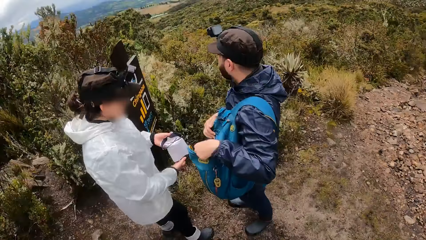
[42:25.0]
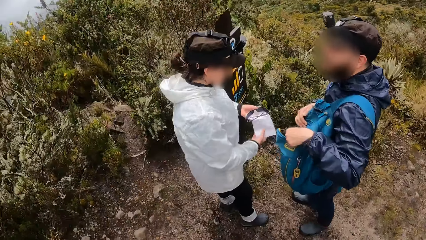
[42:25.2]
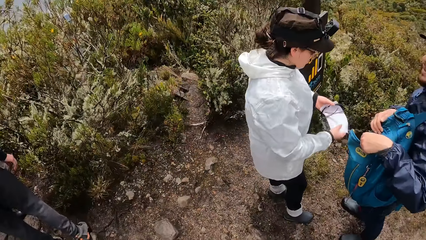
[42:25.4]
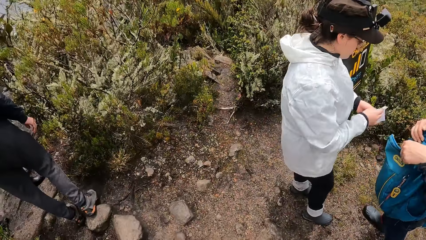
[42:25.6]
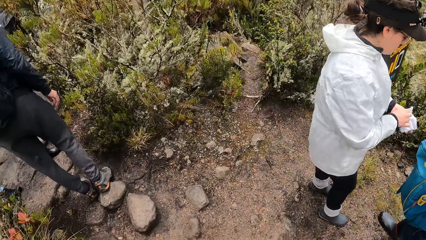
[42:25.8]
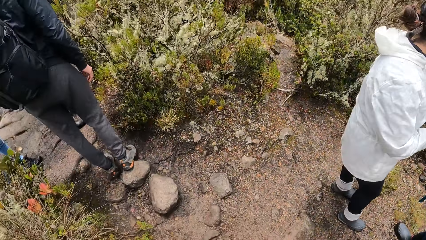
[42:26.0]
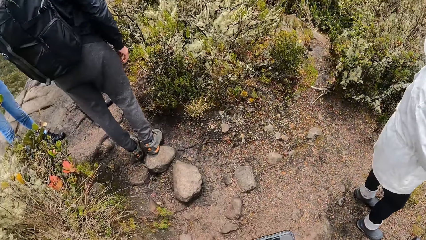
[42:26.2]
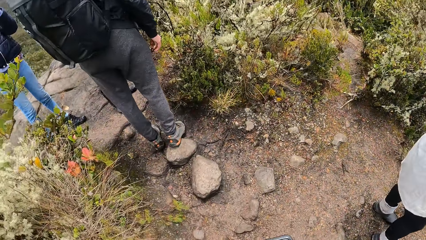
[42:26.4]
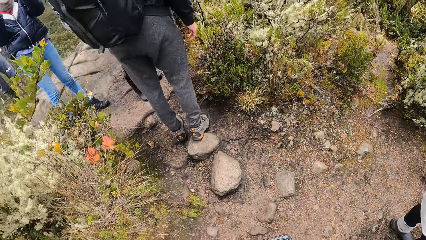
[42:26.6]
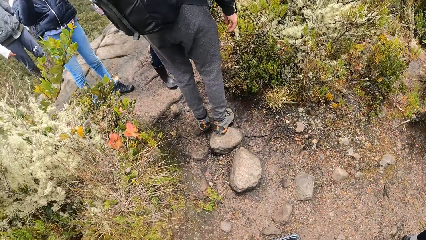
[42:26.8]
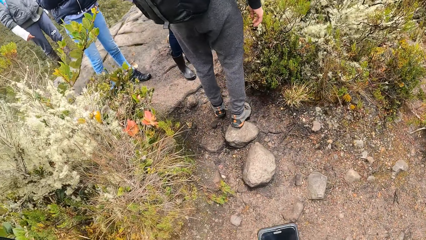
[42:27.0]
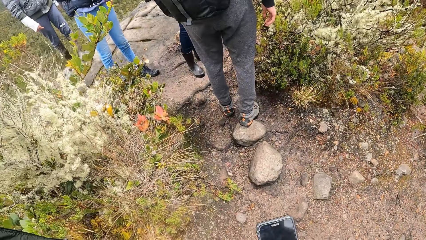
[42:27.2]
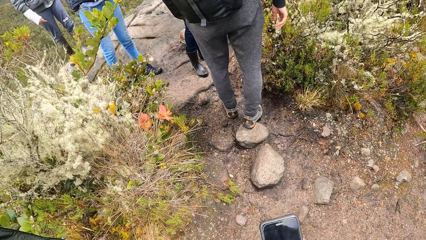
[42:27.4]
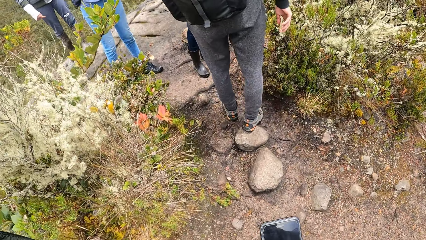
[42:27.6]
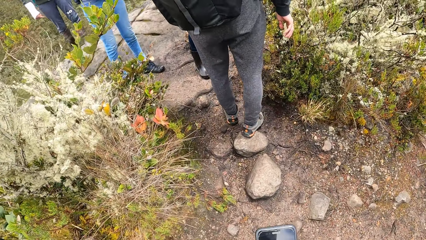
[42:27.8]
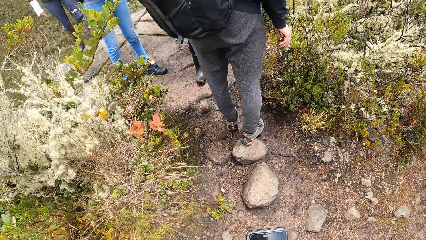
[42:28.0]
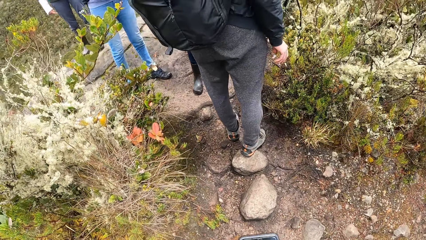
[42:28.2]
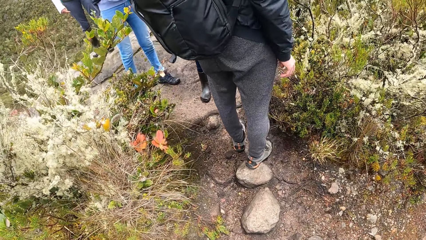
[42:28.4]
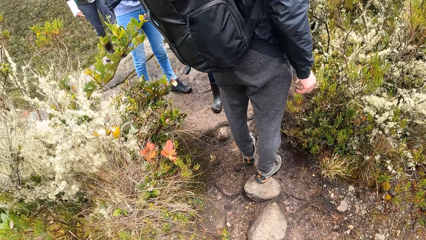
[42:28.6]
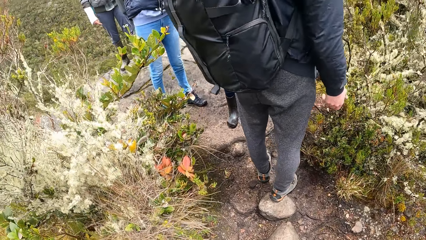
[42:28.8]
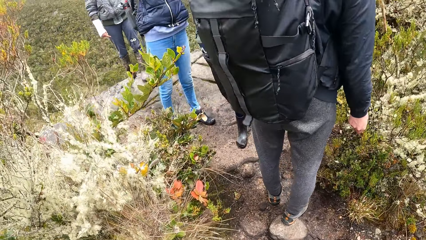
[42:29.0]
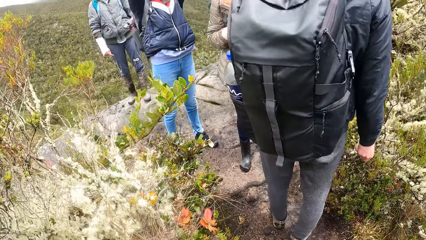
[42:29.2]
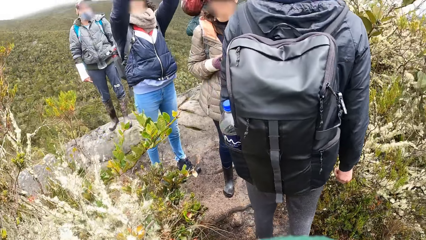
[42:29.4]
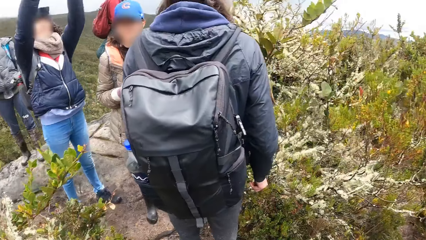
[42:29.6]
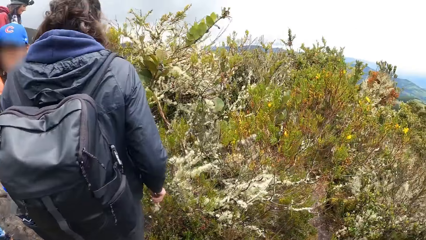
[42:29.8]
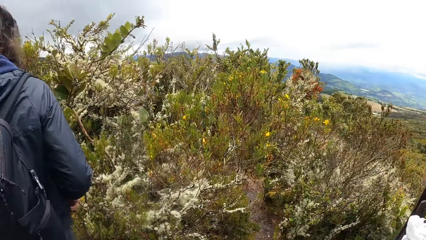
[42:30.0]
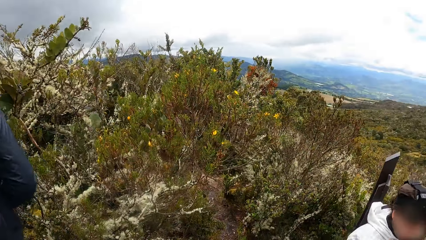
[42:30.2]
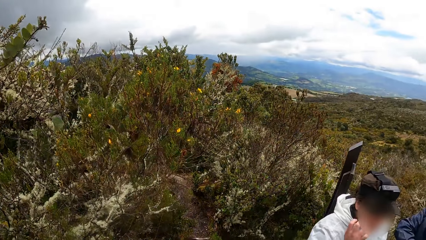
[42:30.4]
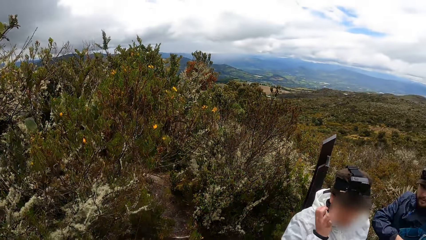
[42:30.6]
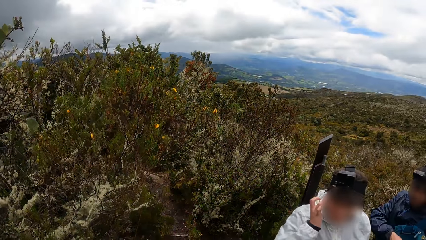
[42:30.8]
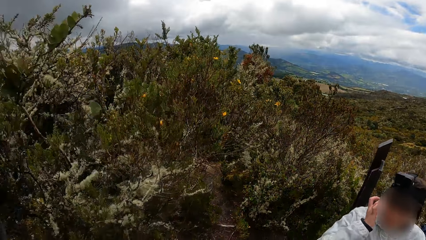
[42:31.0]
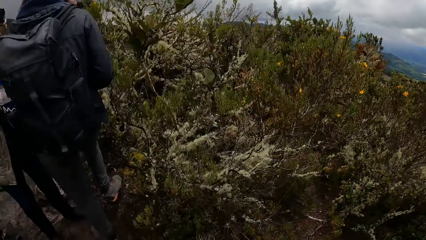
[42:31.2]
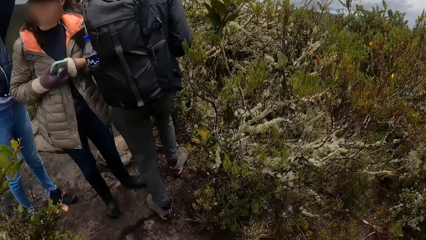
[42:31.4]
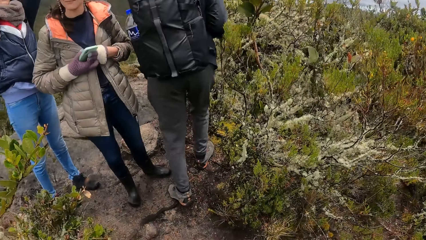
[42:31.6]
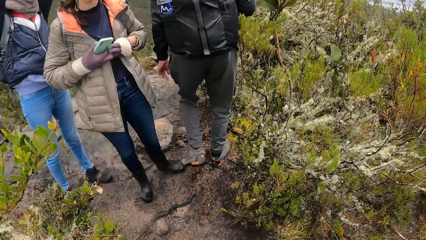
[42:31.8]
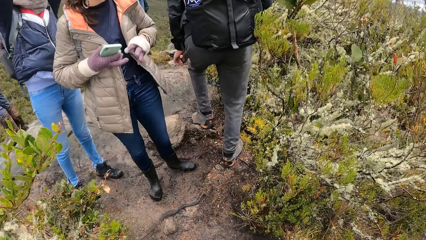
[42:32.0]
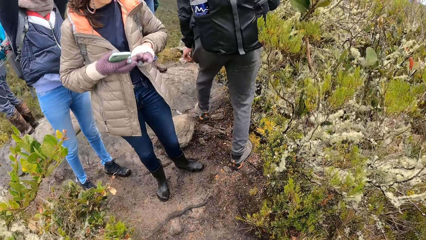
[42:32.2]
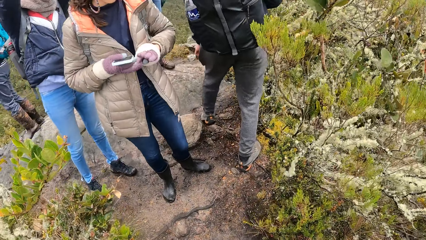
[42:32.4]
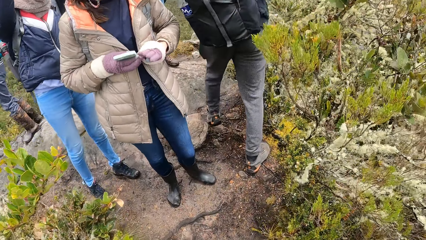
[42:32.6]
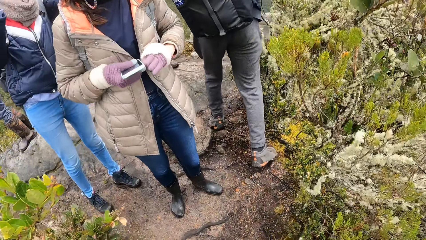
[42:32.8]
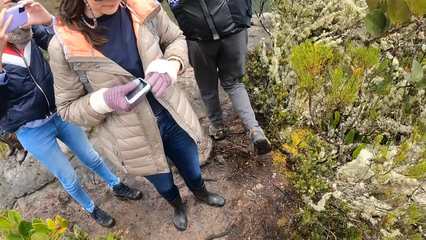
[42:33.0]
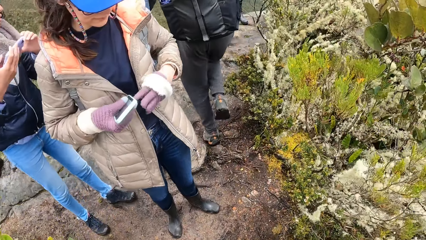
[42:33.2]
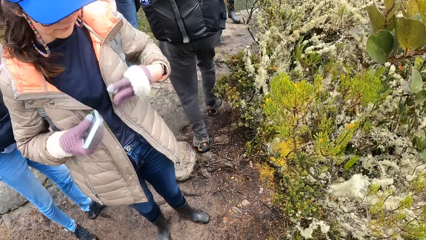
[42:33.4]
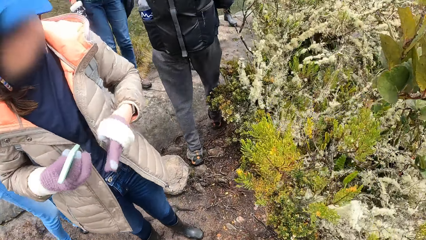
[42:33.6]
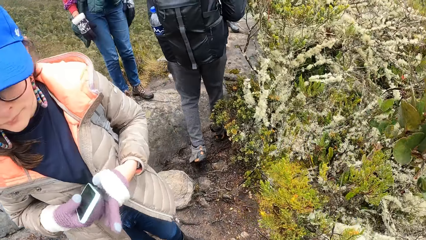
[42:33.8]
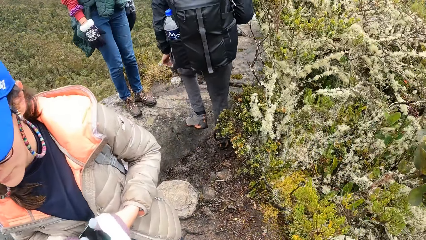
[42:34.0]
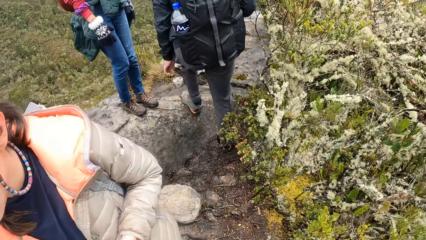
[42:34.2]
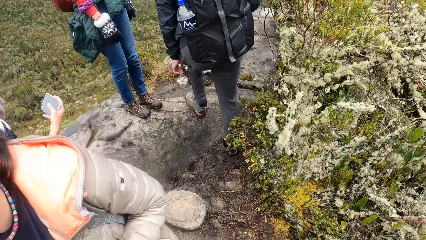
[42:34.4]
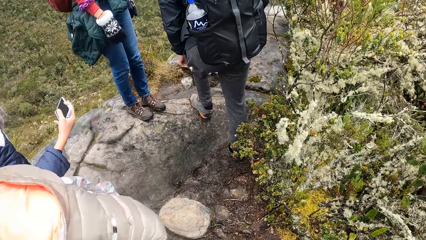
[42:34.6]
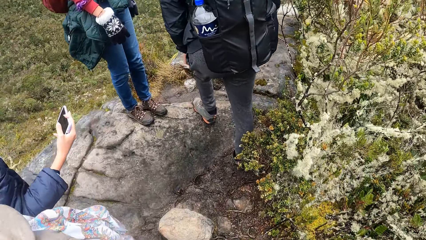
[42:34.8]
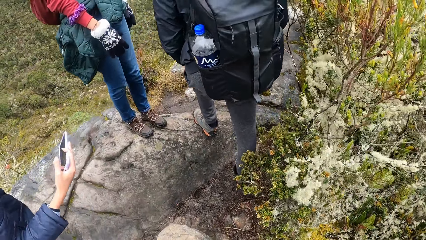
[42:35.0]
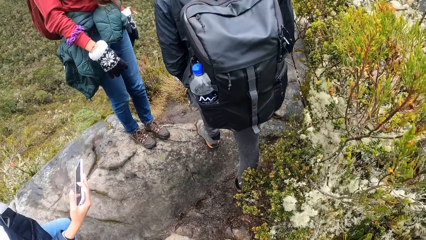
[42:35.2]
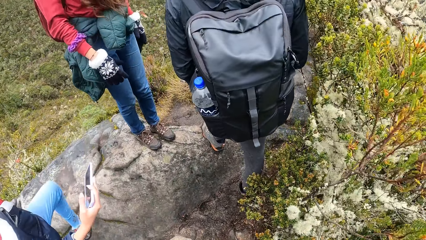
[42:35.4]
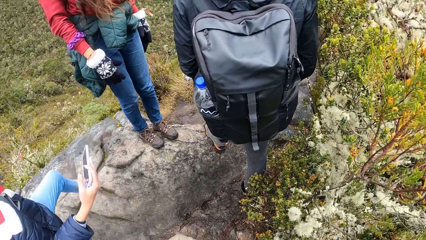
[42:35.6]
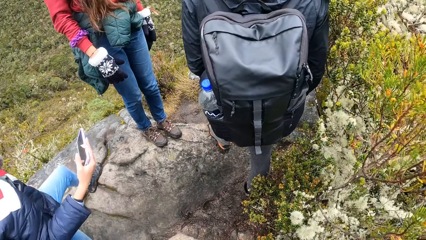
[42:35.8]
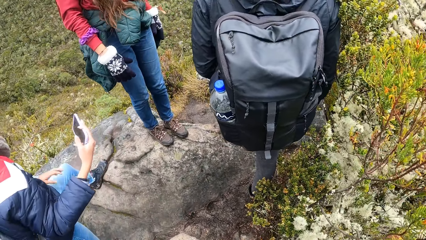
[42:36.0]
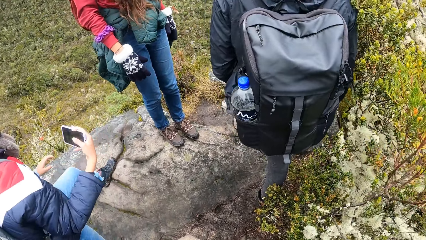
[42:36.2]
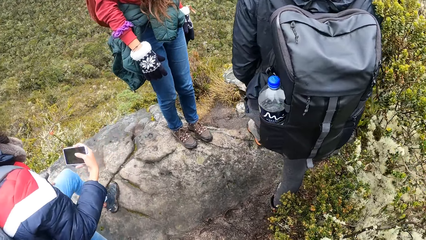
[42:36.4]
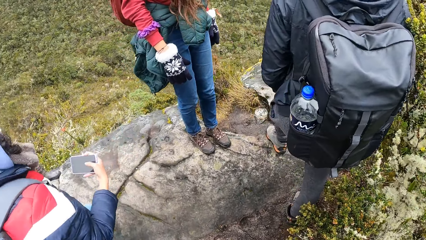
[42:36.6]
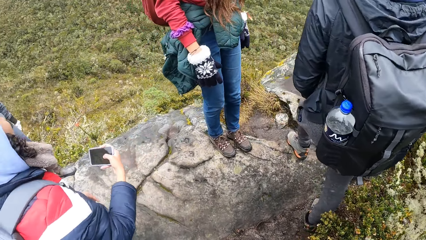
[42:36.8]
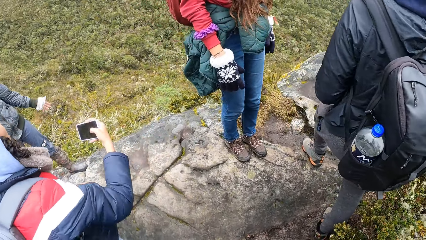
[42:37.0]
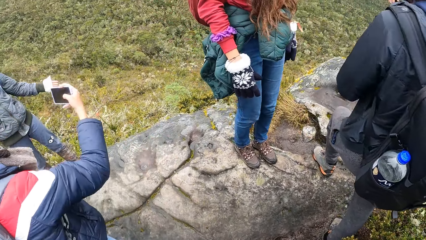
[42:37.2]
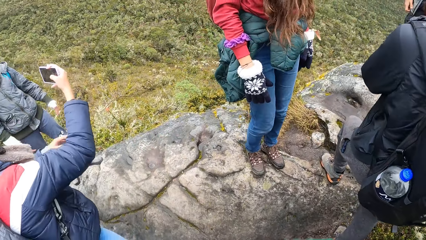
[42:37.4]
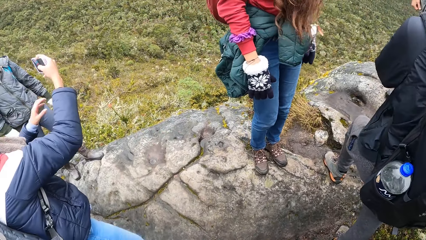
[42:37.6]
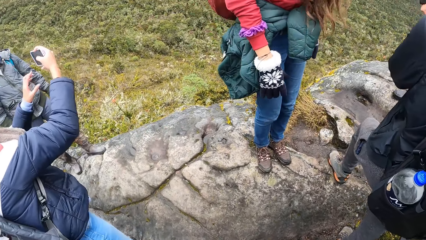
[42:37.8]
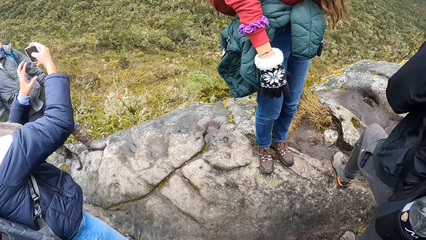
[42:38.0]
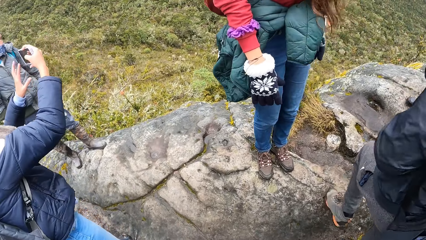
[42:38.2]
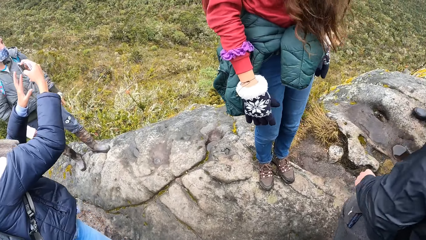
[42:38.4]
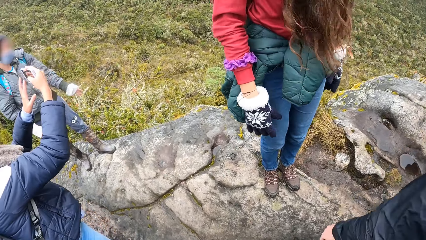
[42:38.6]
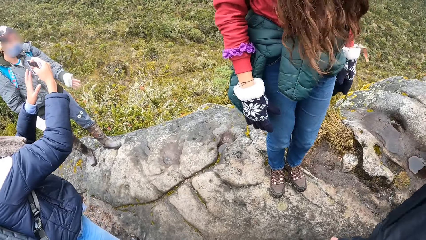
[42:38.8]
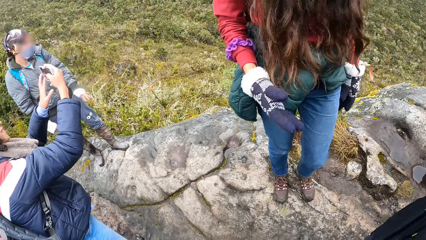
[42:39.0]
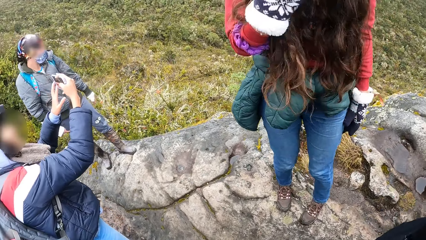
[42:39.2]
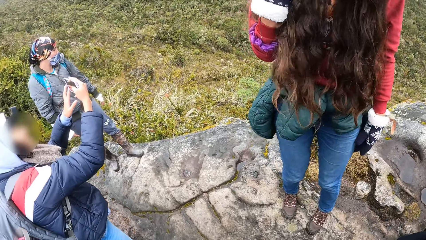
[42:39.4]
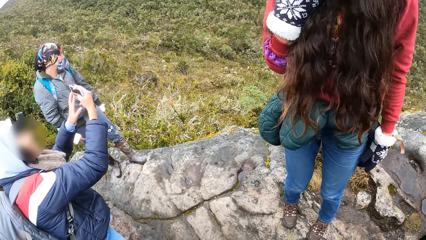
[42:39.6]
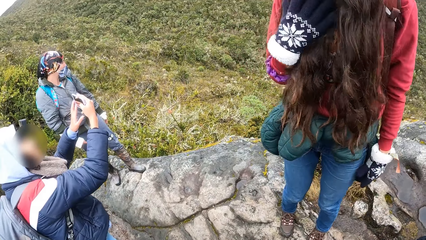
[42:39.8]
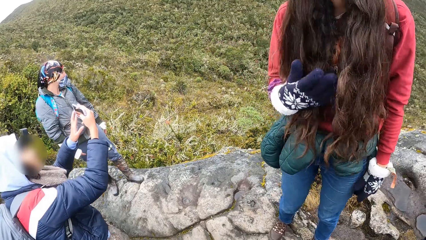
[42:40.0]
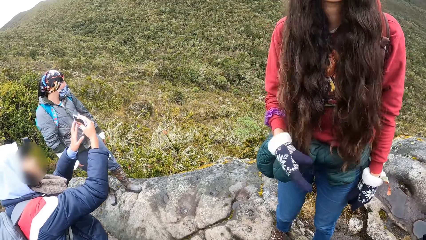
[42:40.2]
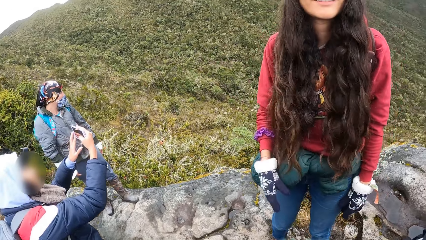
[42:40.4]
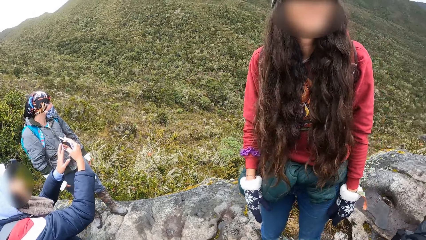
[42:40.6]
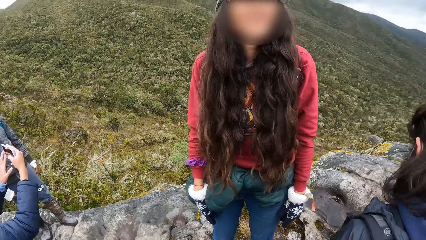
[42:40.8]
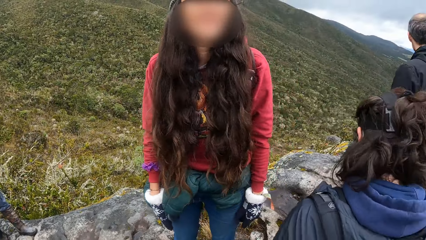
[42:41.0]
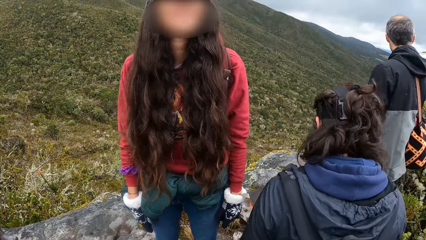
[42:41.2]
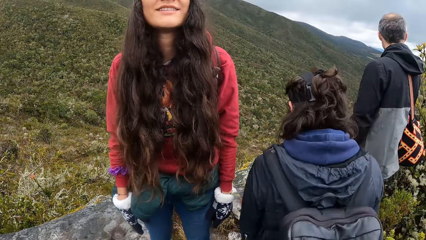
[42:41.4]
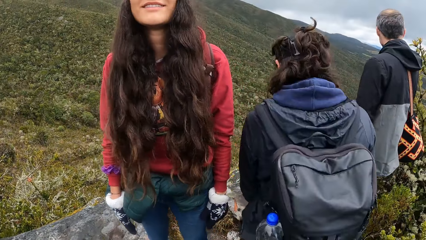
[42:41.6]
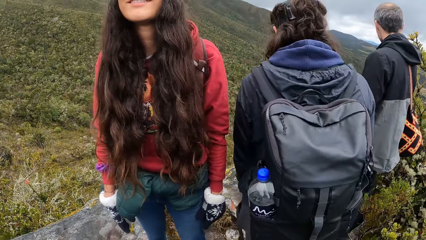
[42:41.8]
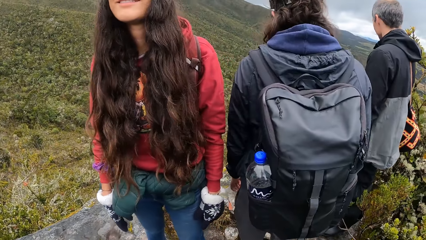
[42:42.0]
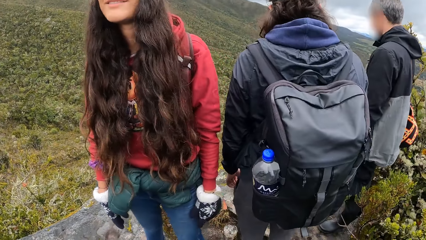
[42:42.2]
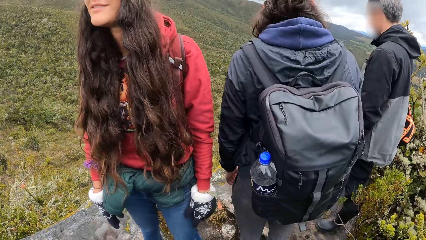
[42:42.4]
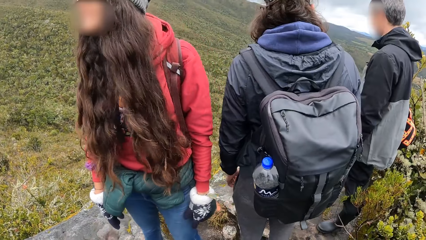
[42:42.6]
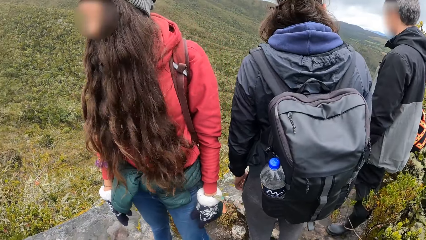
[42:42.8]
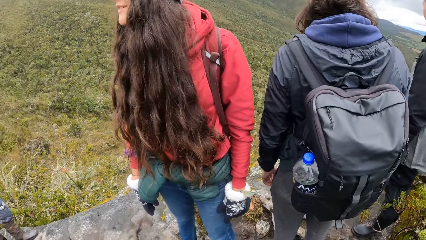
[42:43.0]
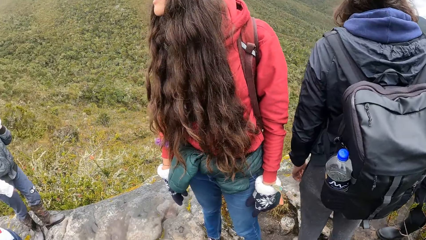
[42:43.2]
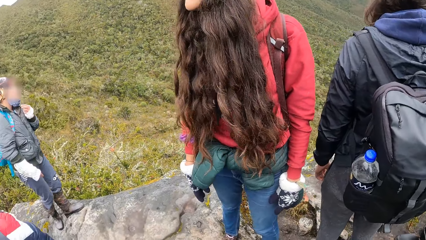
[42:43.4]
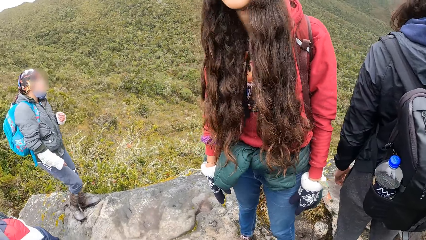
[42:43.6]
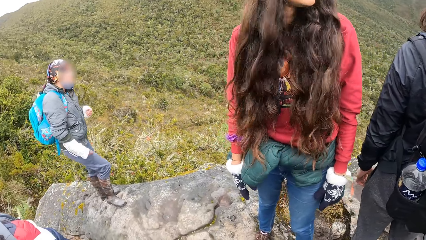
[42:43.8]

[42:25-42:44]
The camera wearer looks at a man and a woman. He looks around. He looks at the ground. He uses his phone. He looks up the mountain. A lady pulls a glove. The camera wearer looks at another woman. A person stares at a phone. The person operates the phone. The camera wearer looks down the hill. He looks around. He looks up the mountain.
